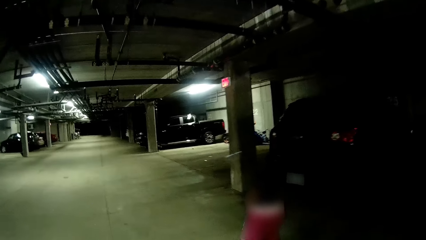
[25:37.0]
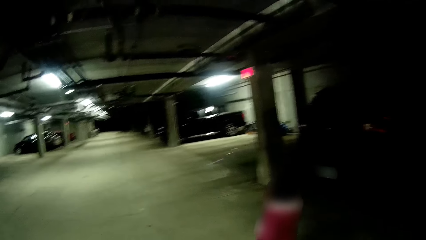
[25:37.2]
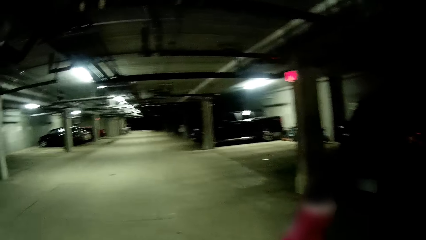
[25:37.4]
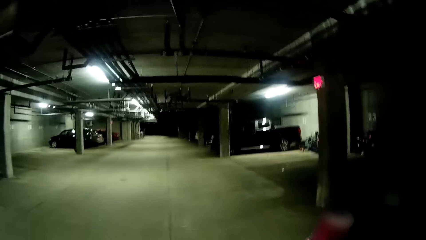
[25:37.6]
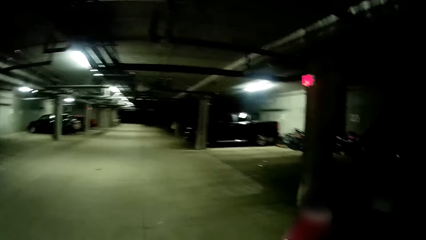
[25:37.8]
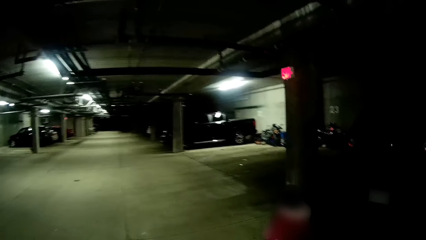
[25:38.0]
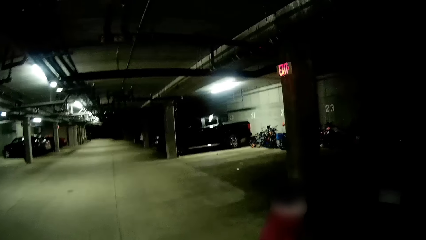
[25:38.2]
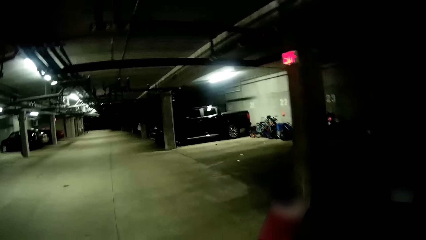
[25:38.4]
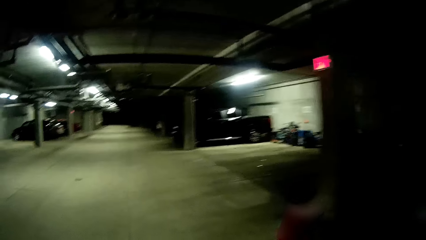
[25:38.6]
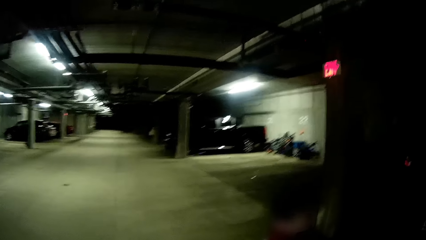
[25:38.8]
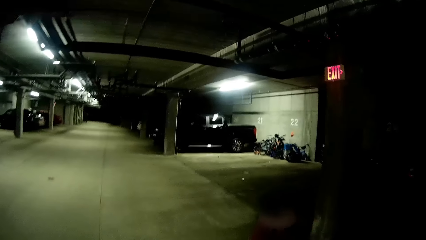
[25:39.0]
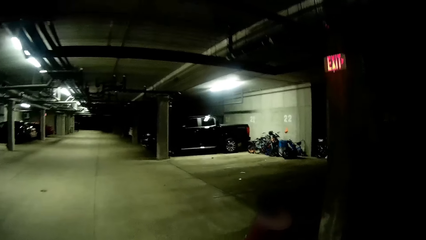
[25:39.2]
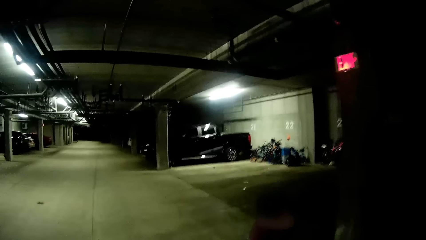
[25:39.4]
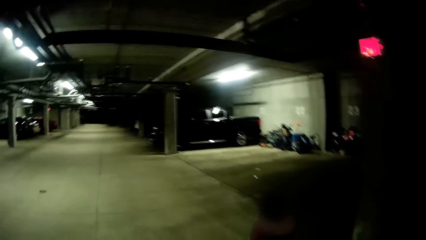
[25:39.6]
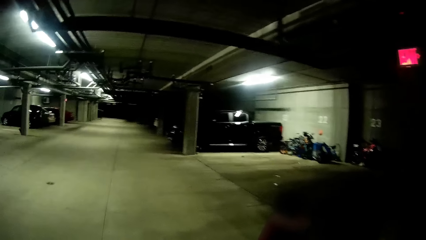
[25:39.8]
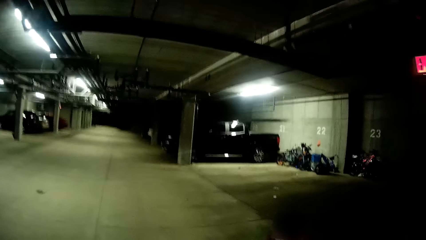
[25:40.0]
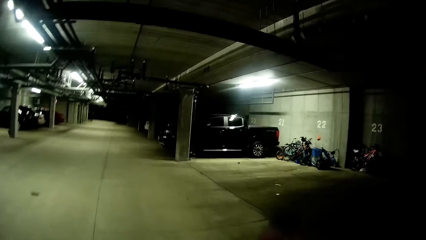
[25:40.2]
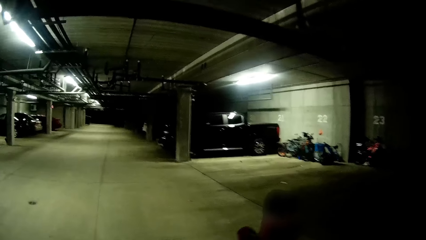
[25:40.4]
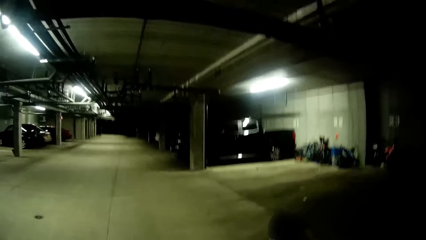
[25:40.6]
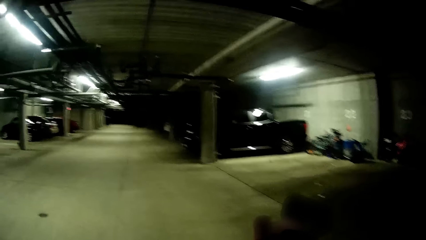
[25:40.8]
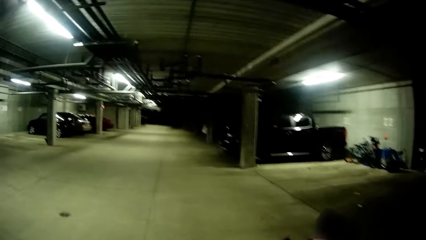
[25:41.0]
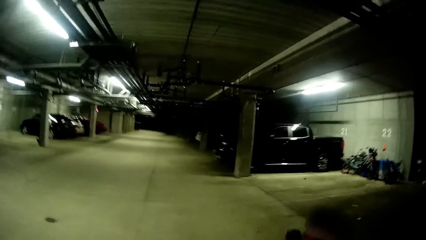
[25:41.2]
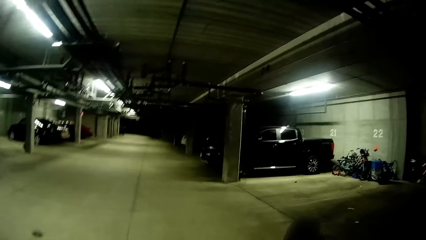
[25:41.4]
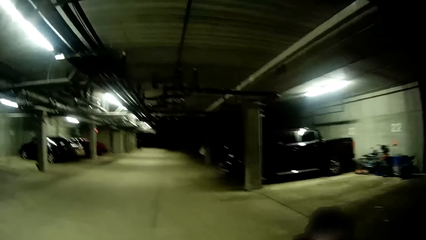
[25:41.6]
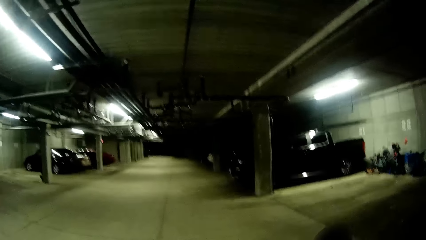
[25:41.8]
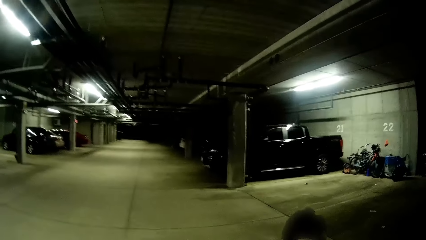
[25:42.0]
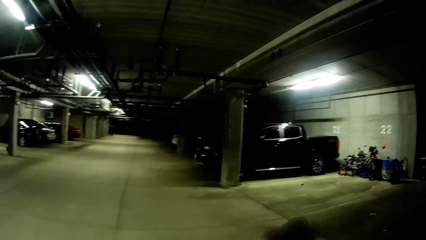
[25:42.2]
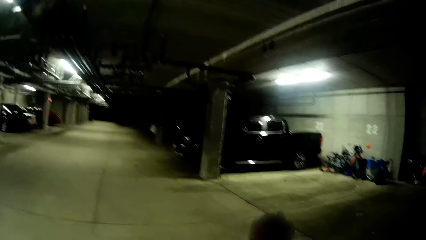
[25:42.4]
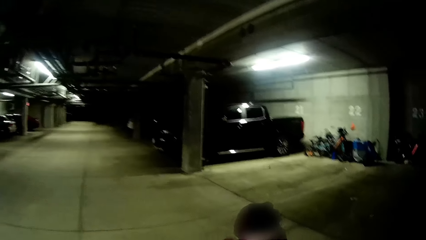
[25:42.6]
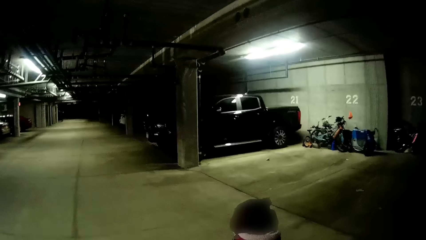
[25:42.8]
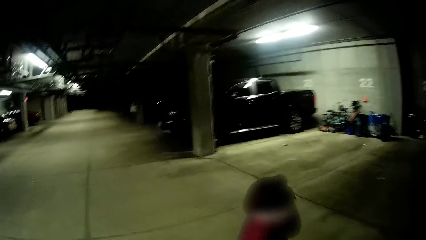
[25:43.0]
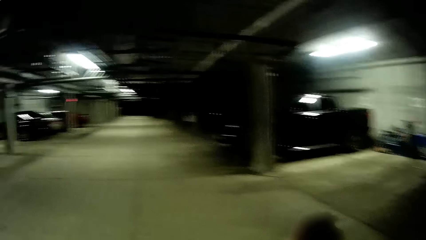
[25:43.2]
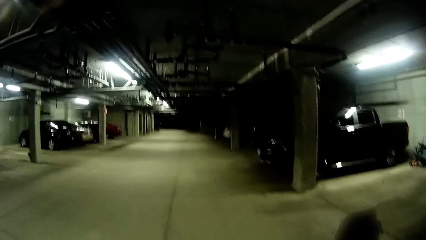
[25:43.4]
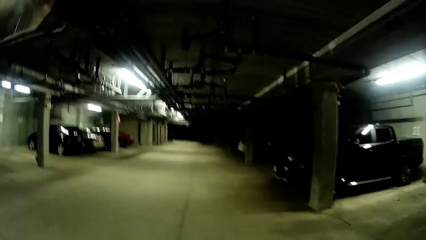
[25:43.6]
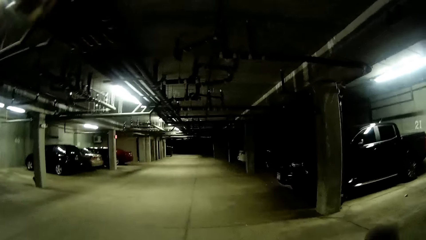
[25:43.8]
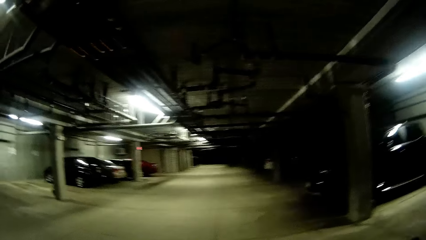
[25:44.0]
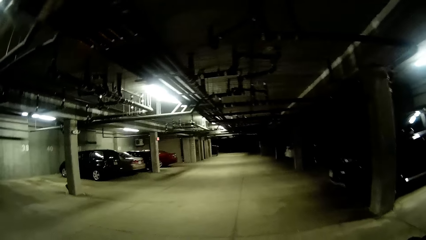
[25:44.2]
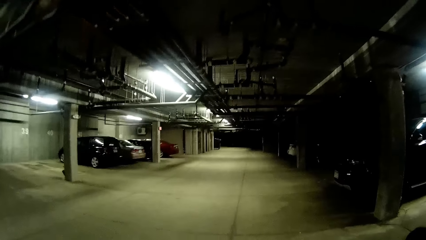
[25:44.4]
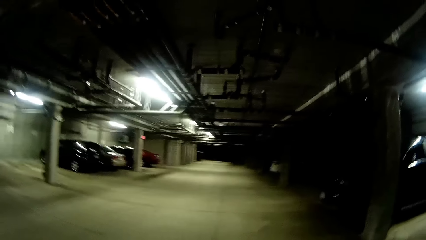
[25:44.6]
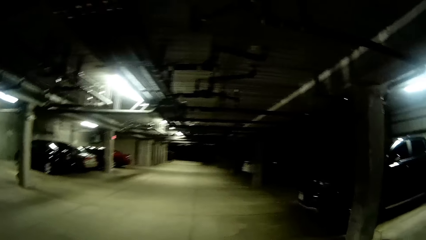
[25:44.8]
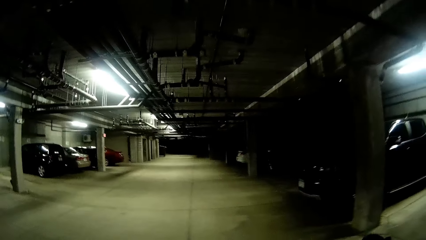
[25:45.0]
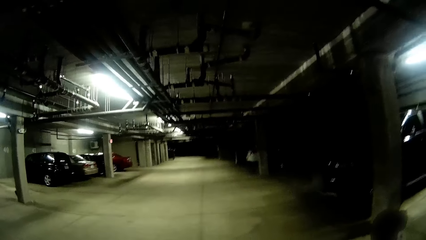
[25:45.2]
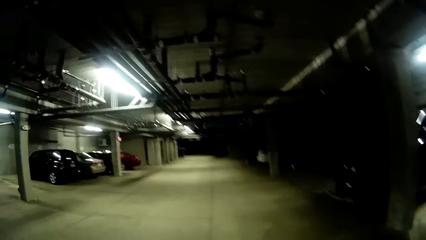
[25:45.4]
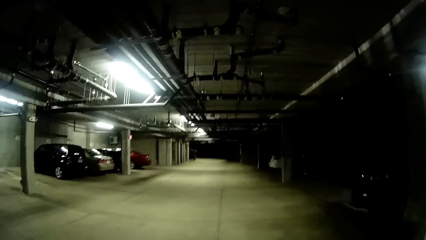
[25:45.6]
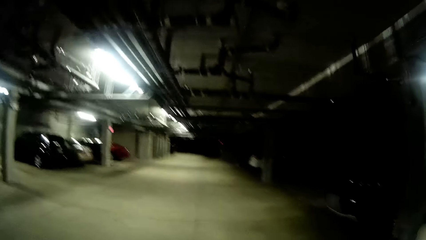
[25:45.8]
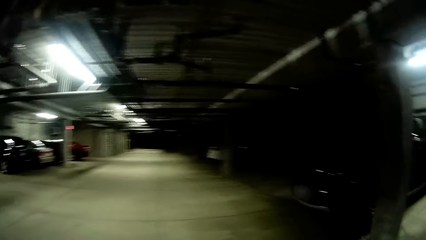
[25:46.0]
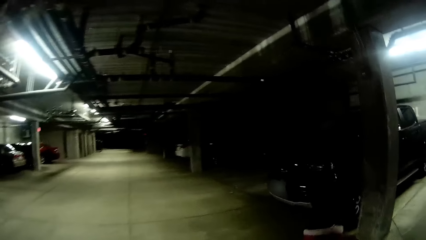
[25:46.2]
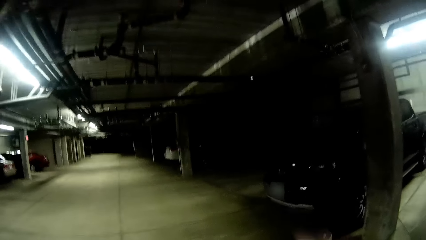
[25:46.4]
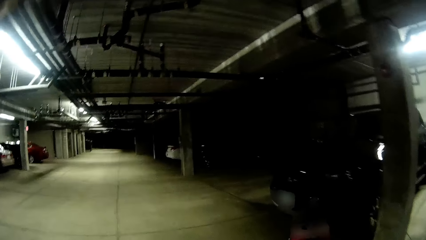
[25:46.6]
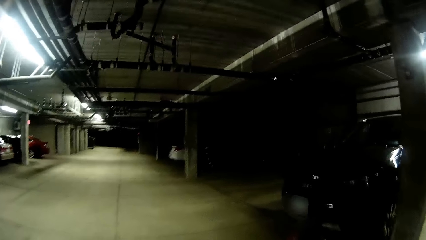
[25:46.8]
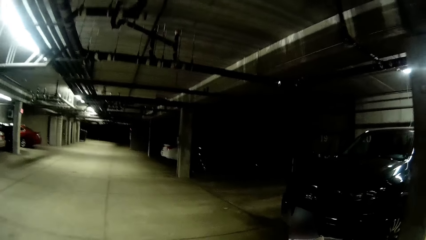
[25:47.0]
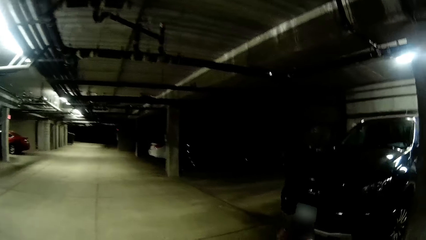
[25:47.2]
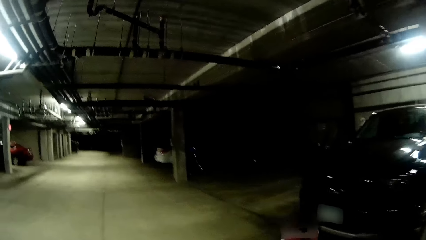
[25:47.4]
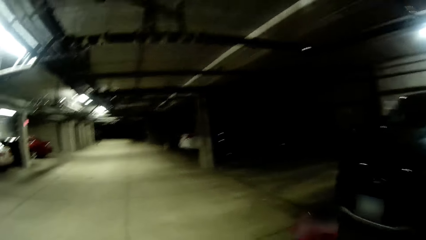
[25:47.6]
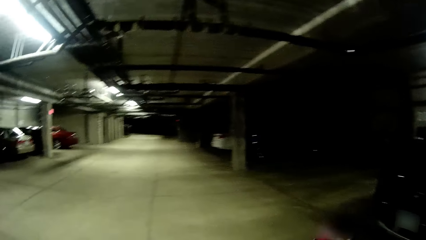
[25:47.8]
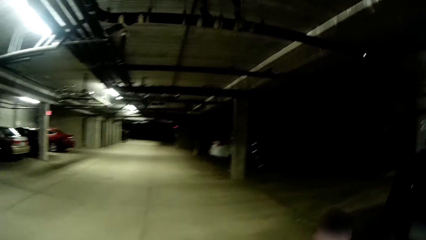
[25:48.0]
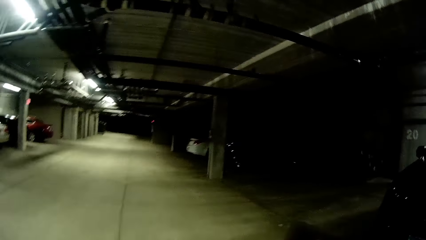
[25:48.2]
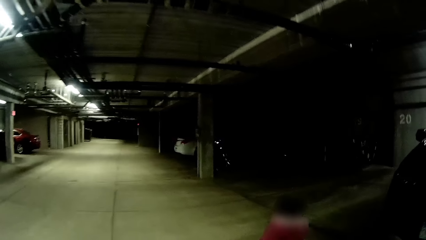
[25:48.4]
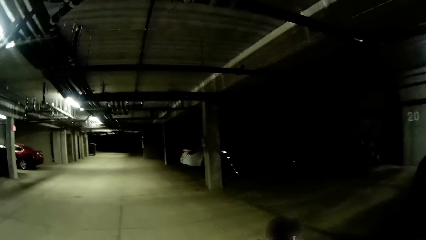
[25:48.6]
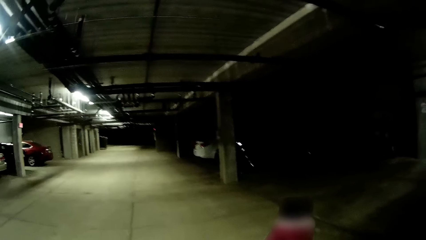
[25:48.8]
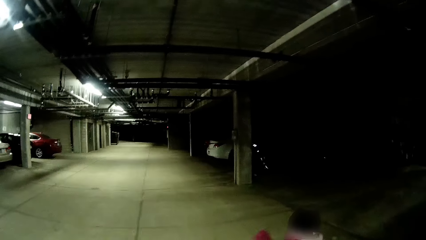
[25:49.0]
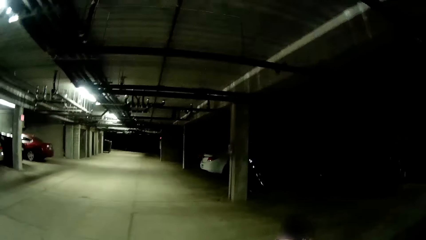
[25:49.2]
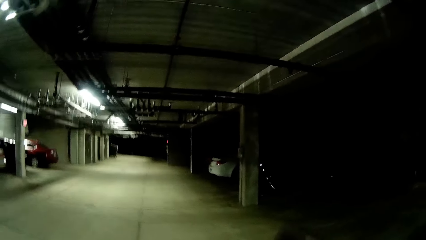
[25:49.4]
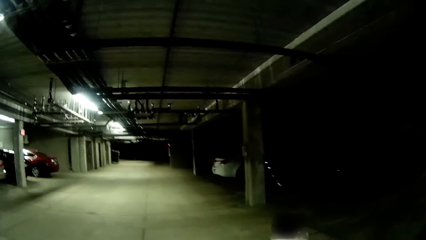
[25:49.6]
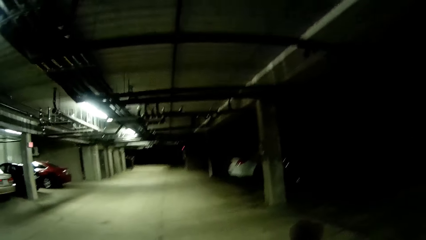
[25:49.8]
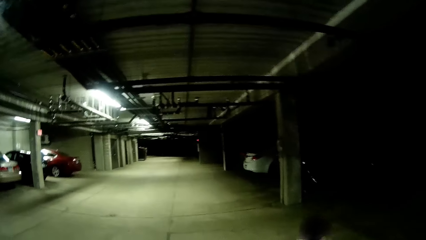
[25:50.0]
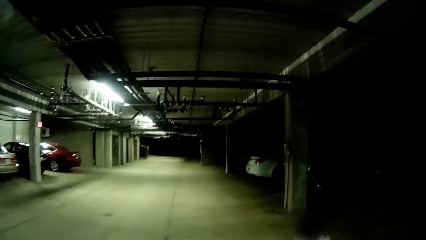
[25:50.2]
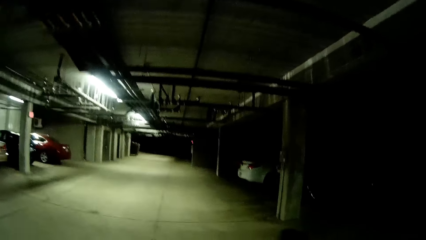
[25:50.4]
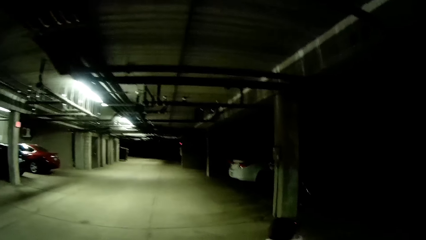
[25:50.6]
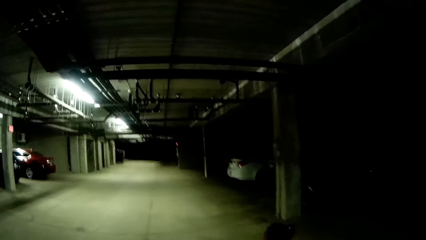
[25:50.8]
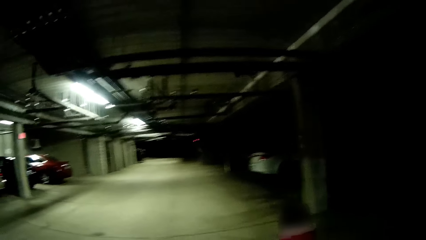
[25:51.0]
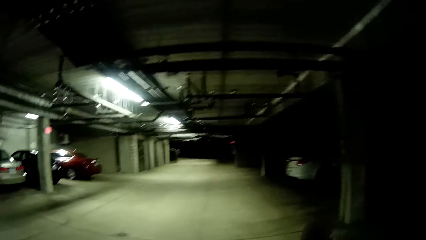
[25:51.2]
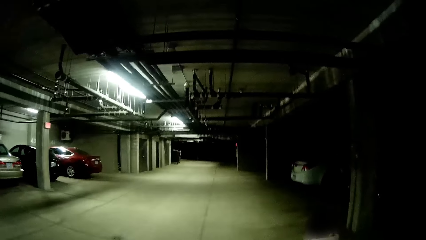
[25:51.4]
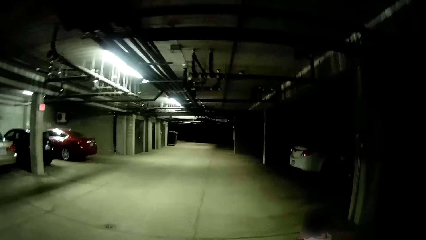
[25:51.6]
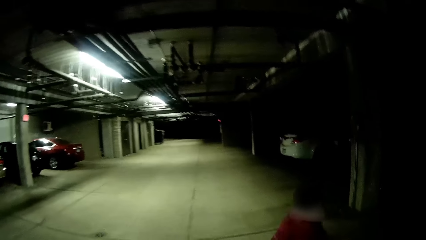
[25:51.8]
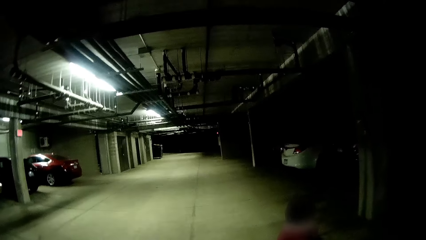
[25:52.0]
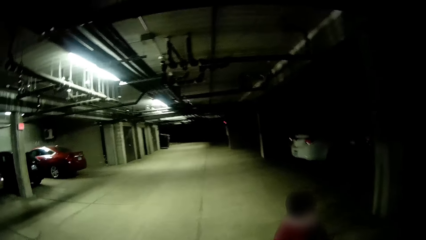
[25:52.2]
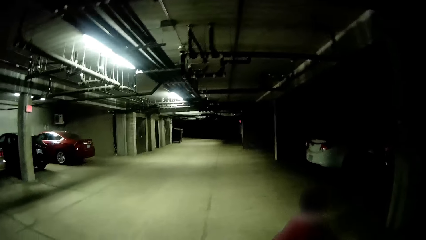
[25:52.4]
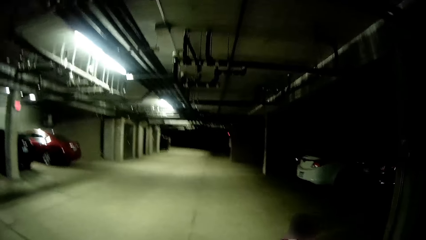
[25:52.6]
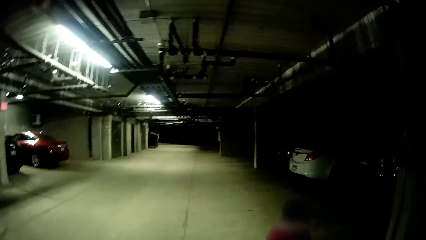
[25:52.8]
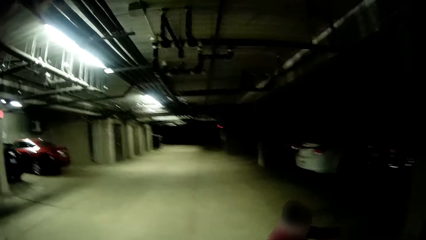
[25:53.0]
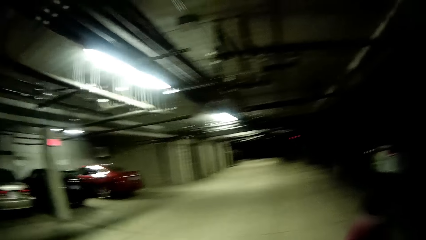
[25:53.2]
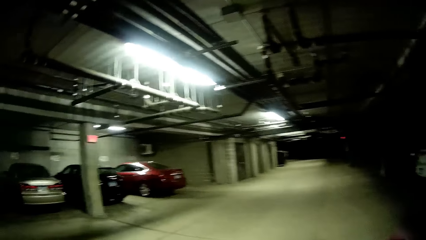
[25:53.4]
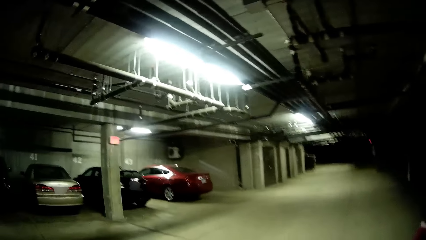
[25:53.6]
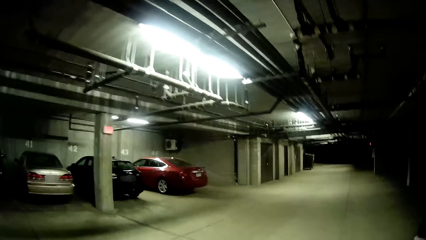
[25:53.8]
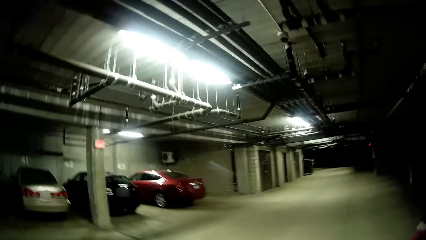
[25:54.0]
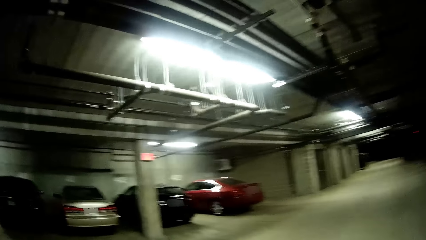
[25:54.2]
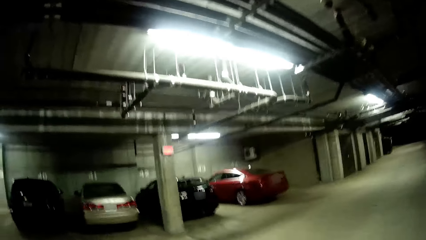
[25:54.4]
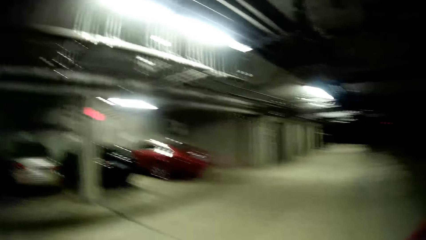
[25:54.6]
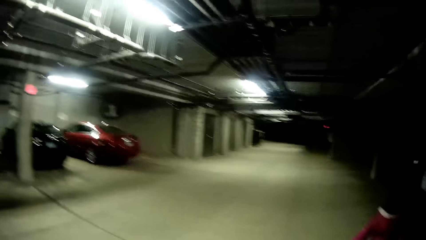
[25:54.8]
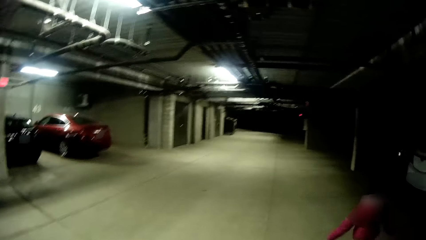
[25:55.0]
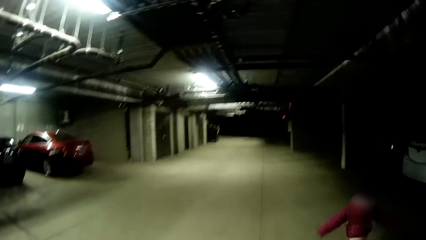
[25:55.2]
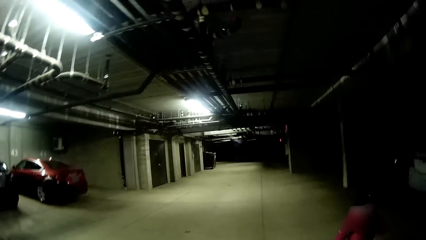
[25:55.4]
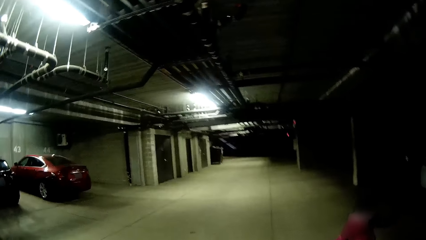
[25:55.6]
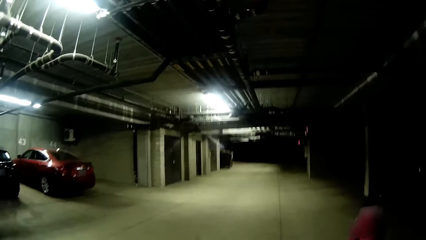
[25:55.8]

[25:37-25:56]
The camera wearer converses with a child. They look around the parking lot.
